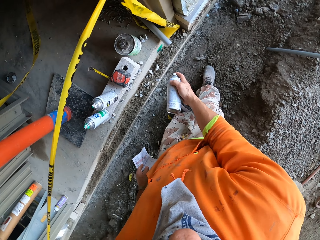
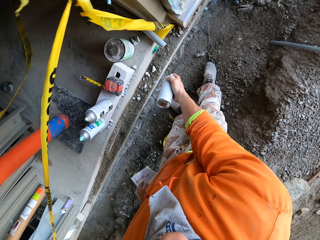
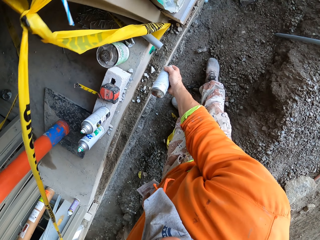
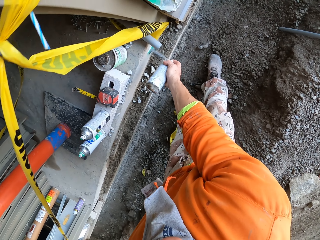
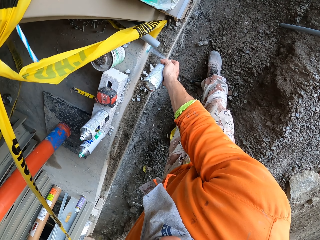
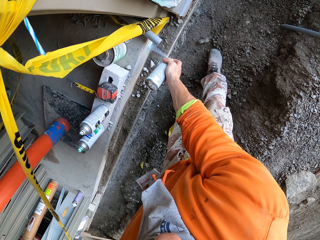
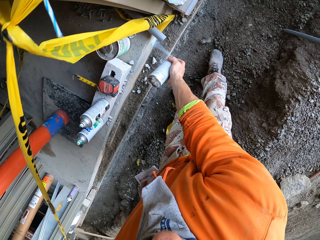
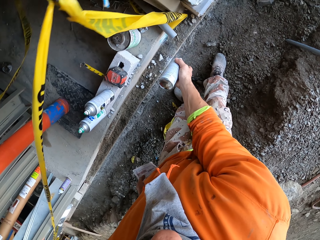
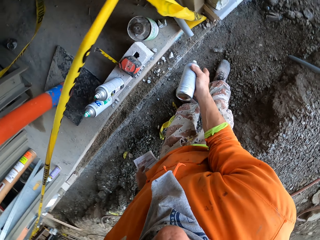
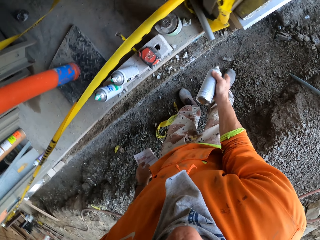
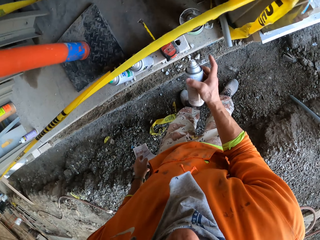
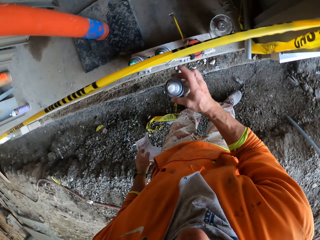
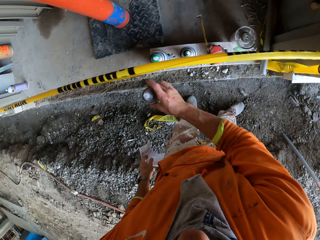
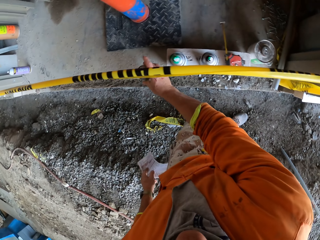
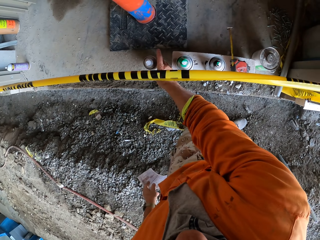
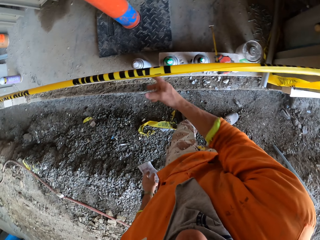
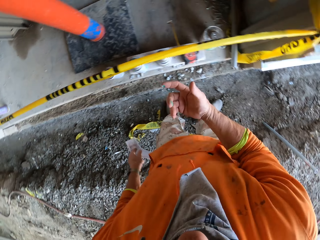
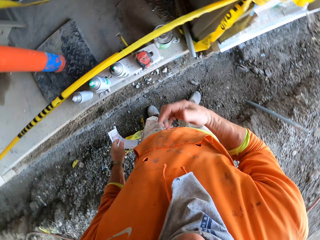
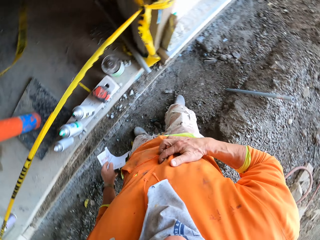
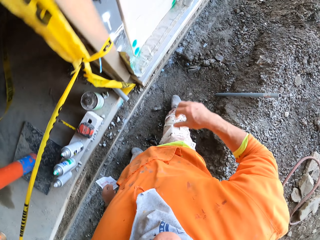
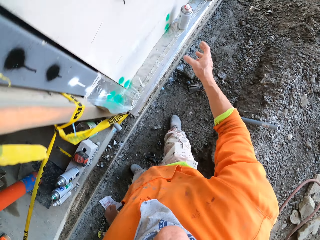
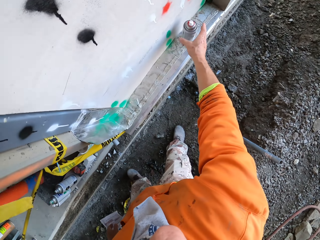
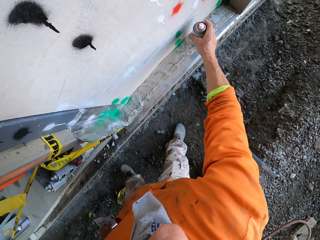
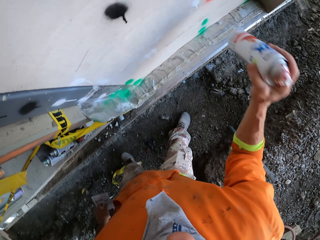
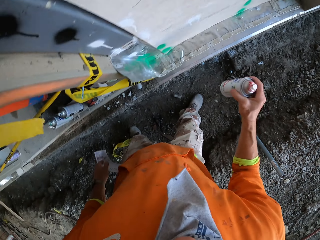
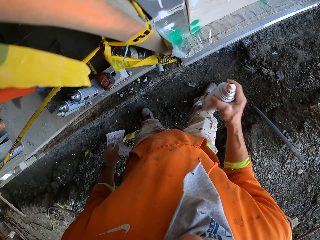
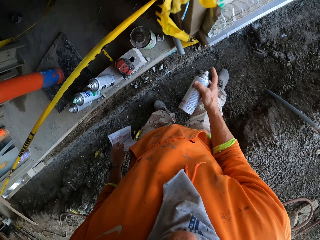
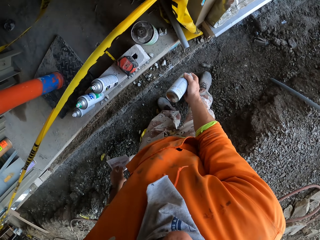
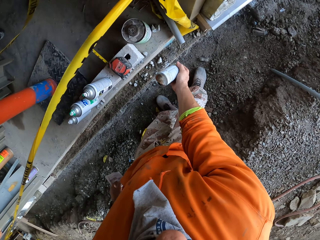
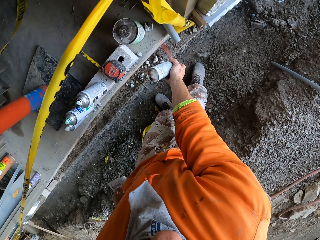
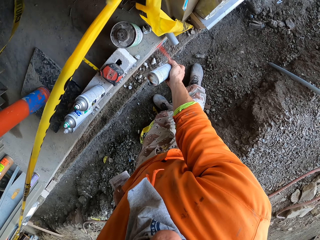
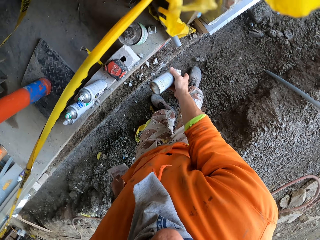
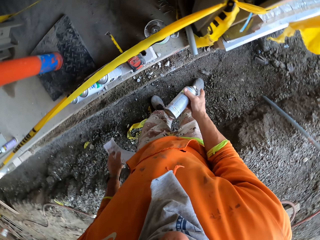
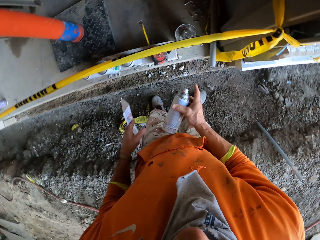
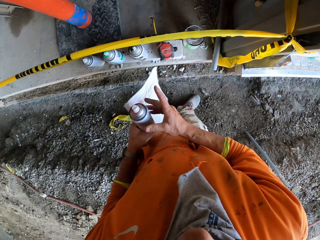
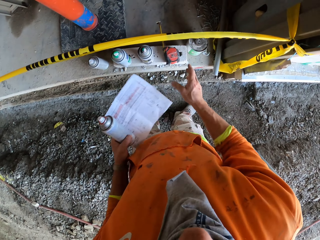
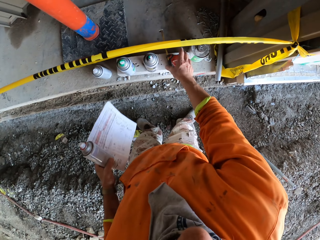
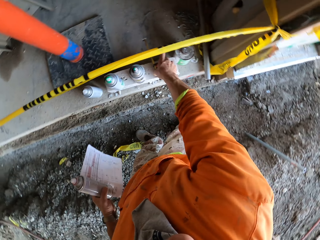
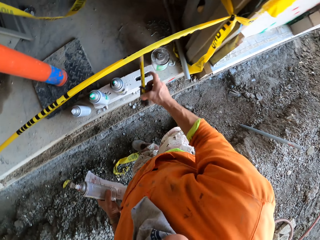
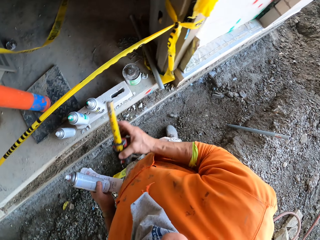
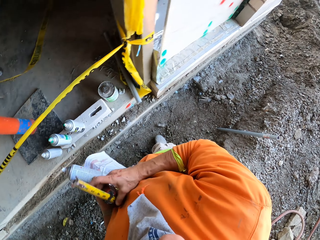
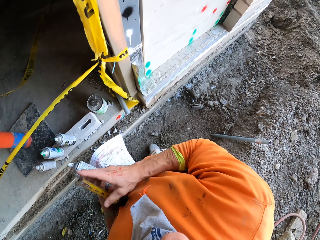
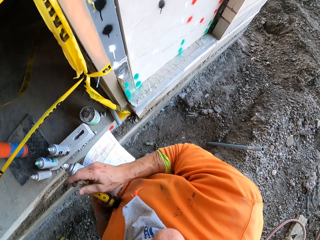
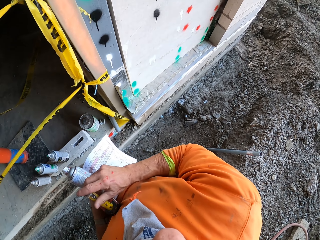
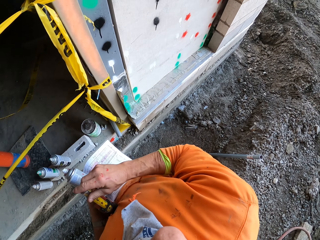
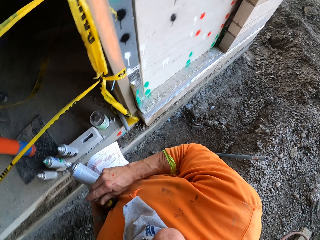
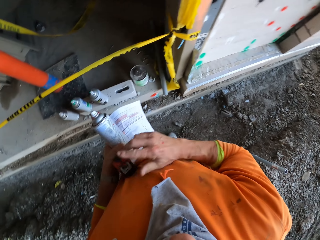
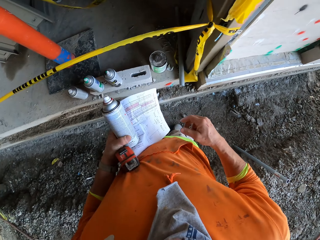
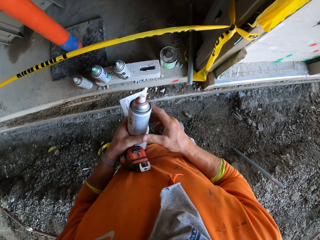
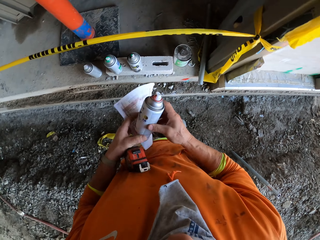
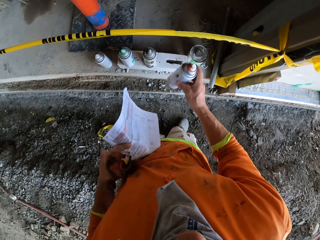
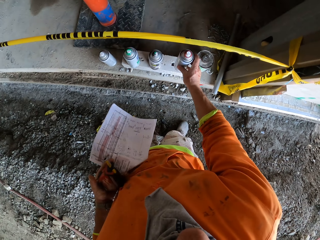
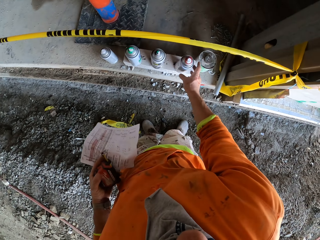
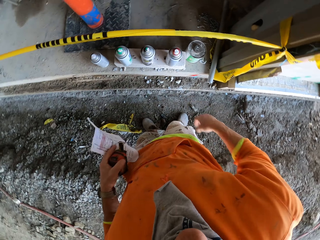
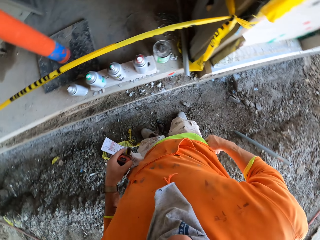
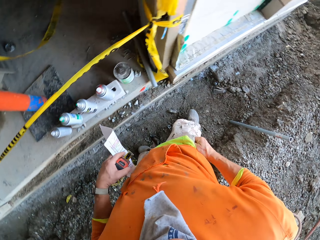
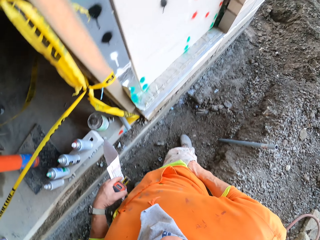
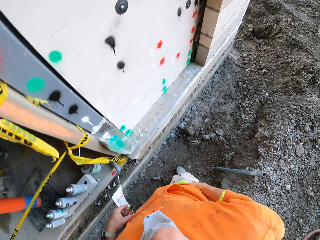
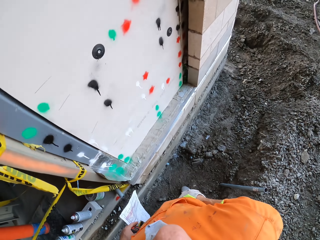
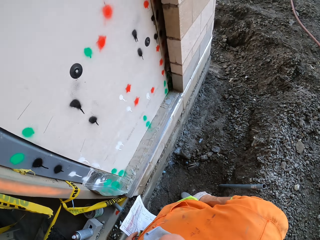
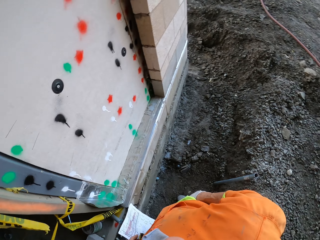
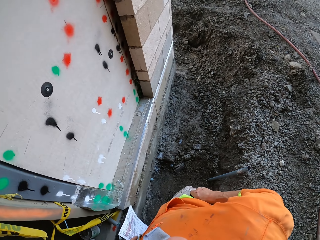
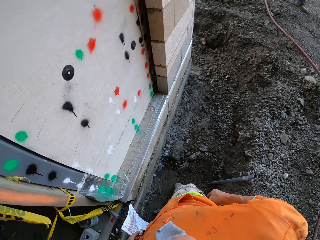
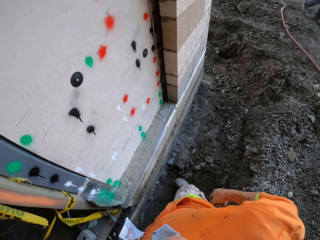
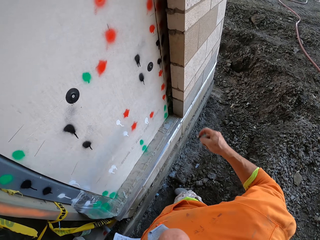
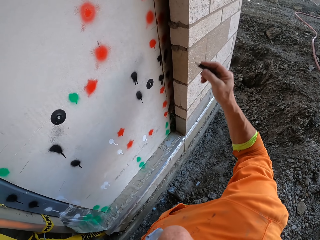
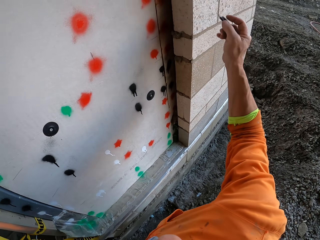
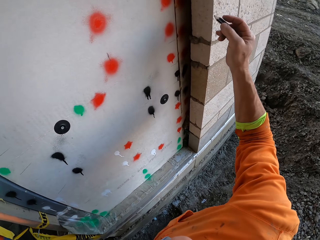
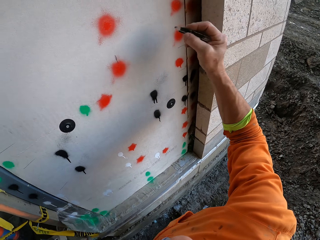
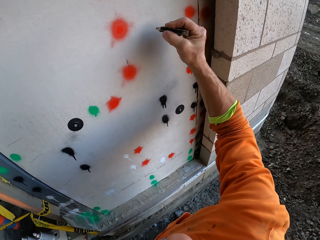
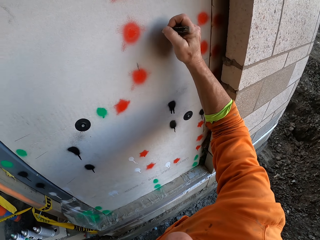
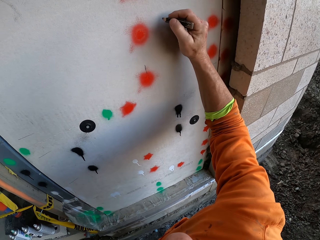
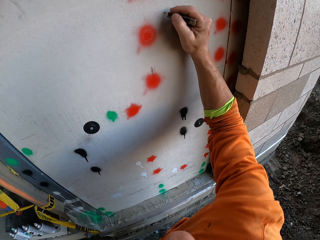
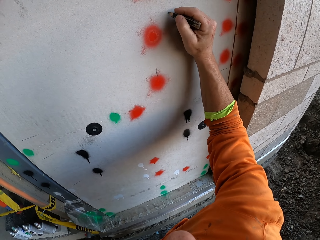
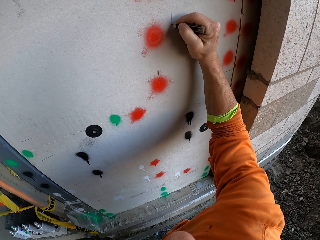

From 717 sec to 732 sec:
The camera wearer sprays paint on the wall using a spray paint can. He swings the right hand. He shakes the spray paint. He drops the spray paint can. He wipes the right hand on the cloth. He swings the right hand. He picks up the other spray paint can with the right hand. He shakes the spray paint. He sprays paint on the wall using the spray paint can. He moves the spray paint can to the left hand. He picks up the measuring tape and moves the measuring tape to the right hand. He returns the tape in the case. He picks up the spray paint can with the right hand. He drops the spray paint can. He puts his hand in the pocket. He removes a pencil from the pocket.

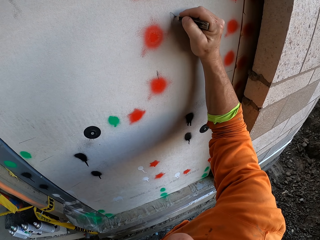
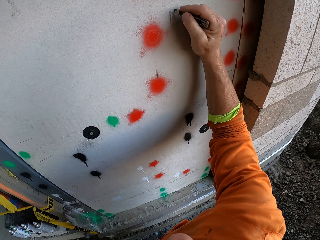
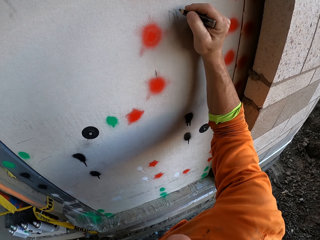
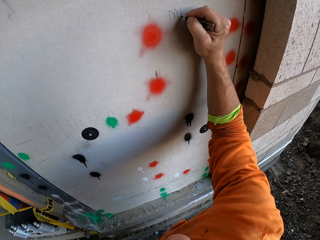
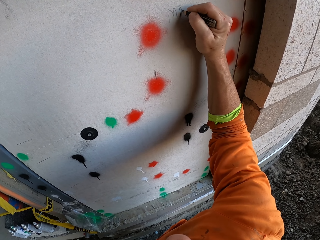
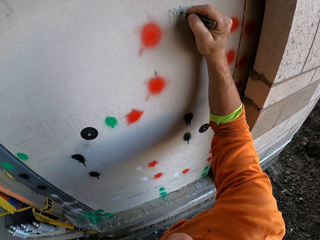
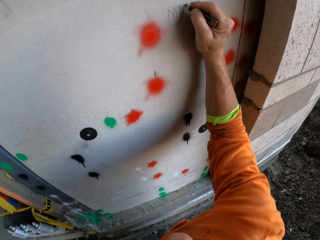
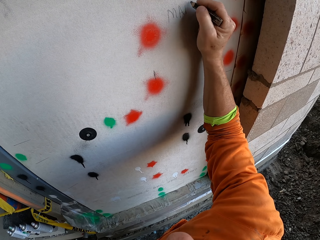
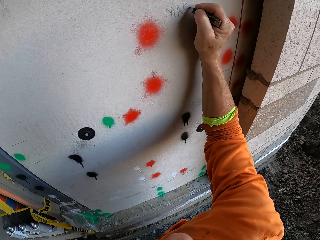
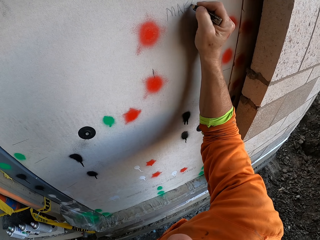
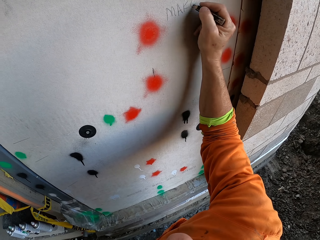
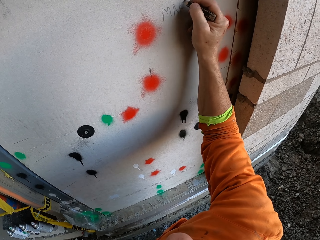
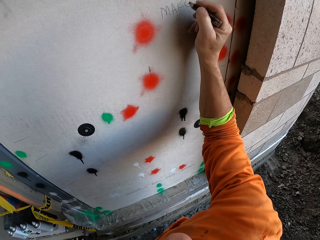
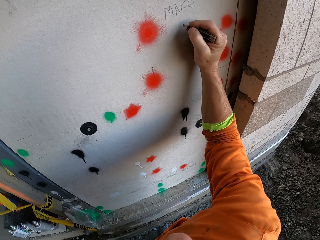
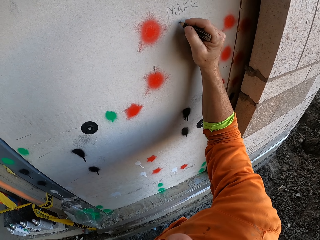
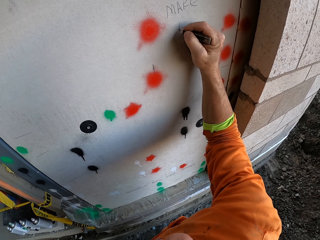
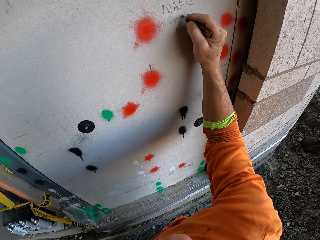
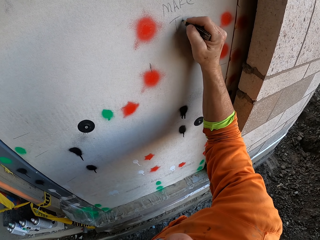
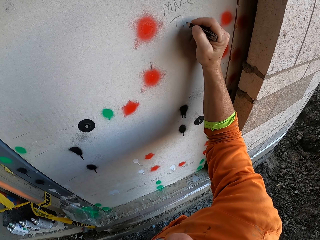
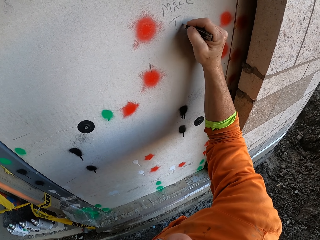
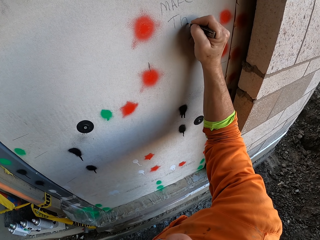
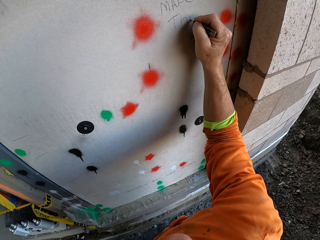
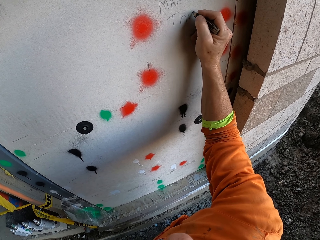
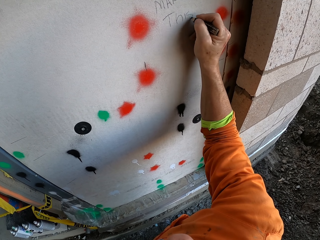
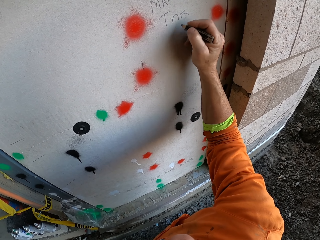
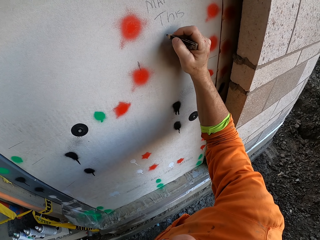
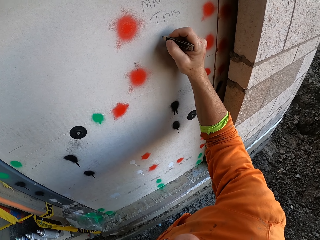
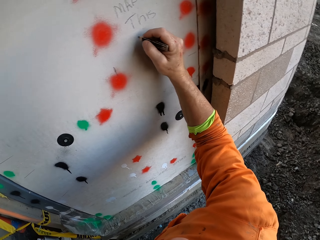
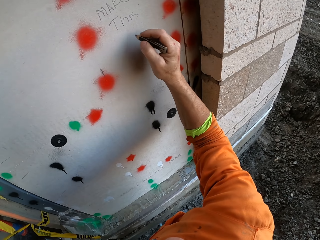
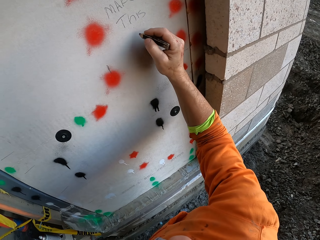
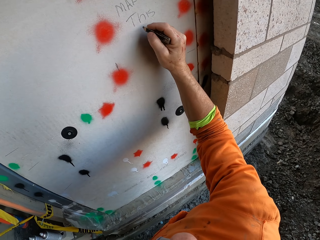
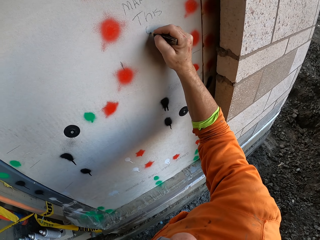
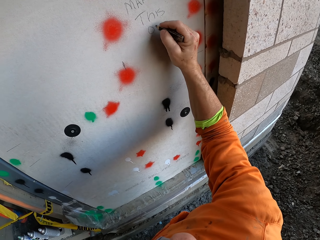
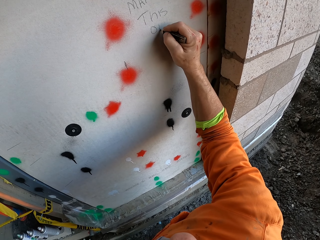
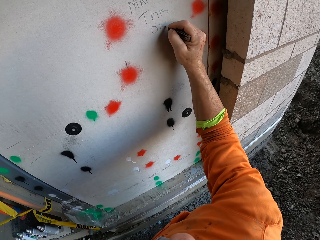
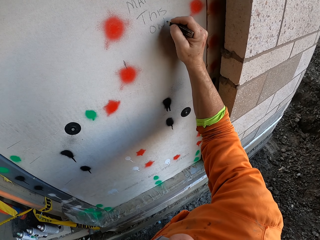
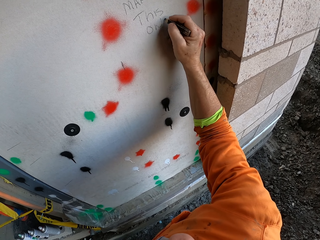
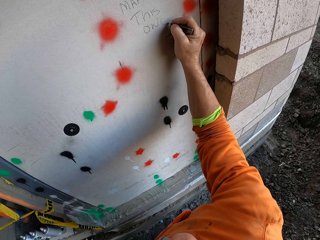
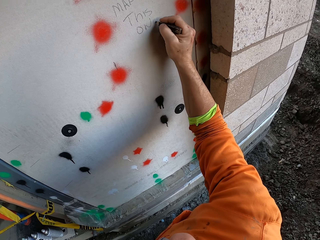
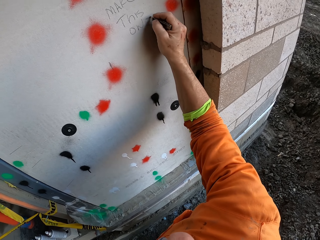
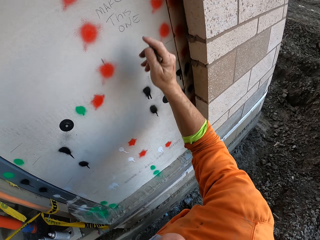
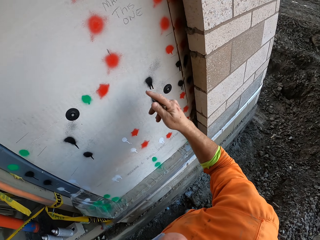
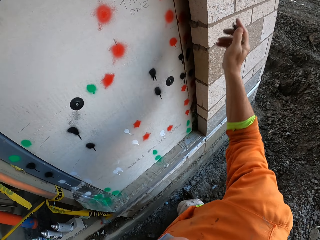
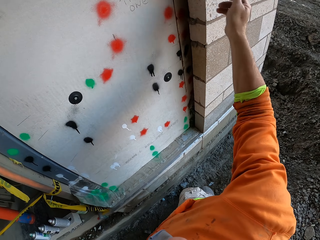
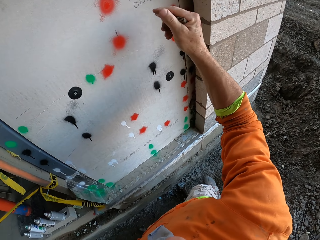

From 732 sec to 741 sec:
The camera wearer writes on the wall using a pencil.
